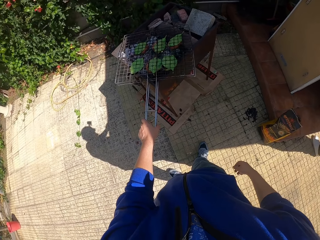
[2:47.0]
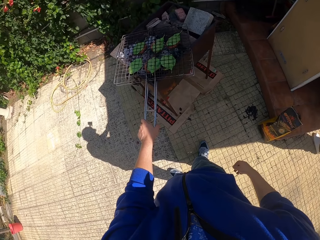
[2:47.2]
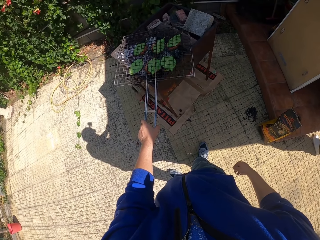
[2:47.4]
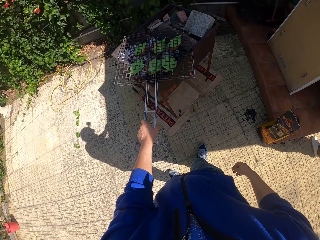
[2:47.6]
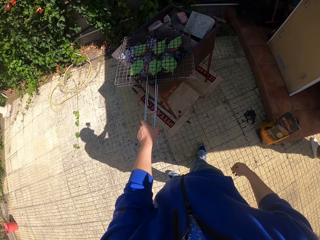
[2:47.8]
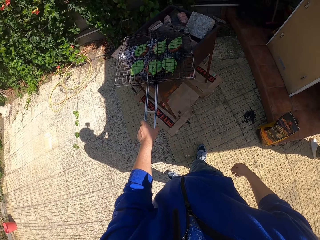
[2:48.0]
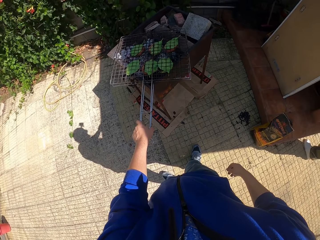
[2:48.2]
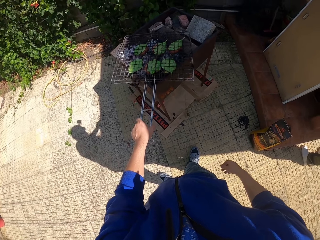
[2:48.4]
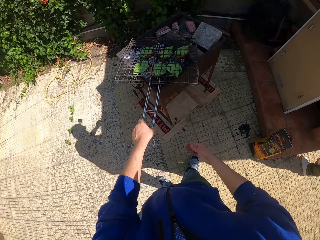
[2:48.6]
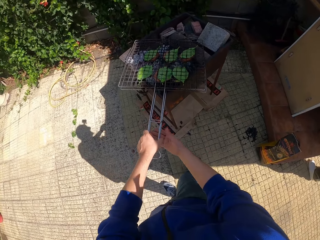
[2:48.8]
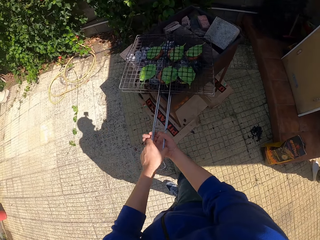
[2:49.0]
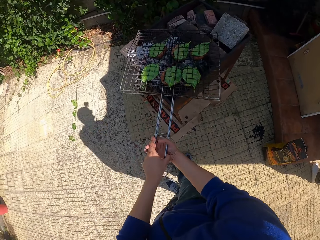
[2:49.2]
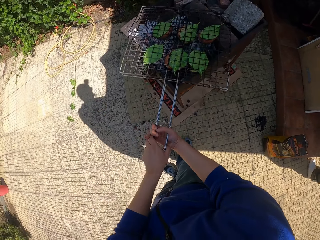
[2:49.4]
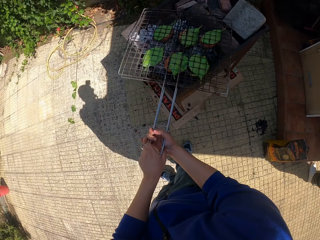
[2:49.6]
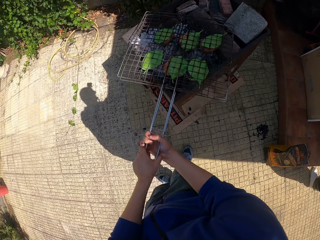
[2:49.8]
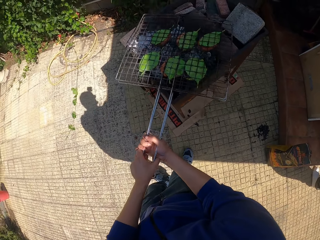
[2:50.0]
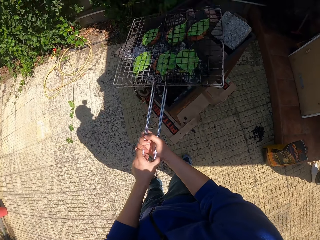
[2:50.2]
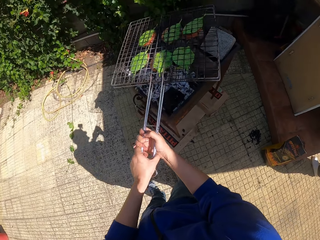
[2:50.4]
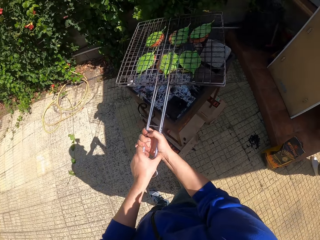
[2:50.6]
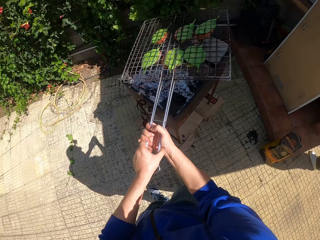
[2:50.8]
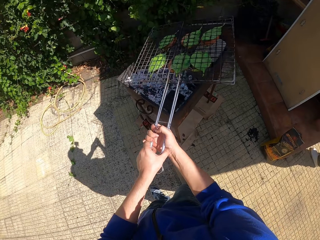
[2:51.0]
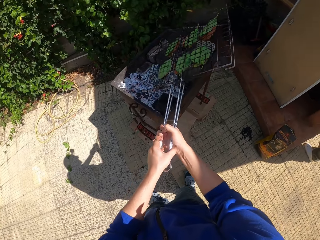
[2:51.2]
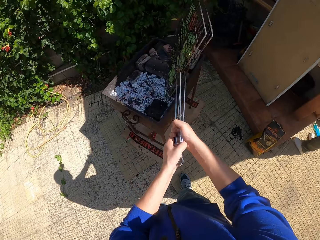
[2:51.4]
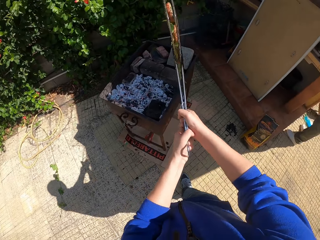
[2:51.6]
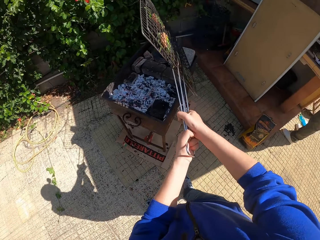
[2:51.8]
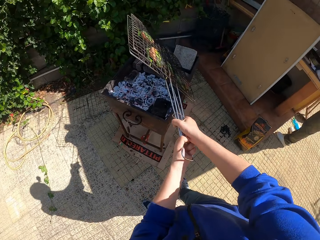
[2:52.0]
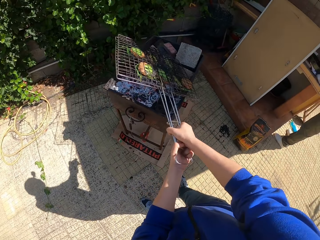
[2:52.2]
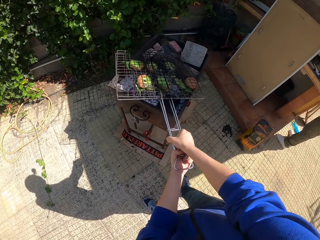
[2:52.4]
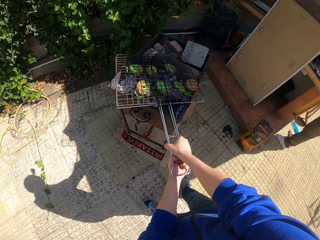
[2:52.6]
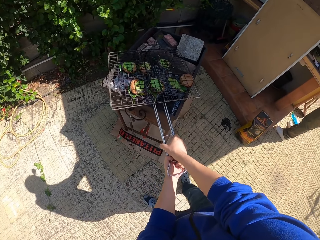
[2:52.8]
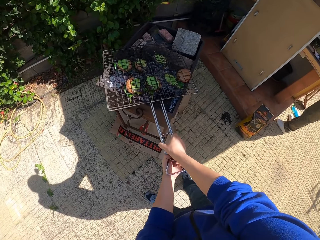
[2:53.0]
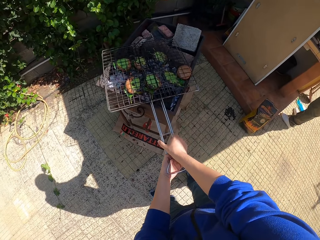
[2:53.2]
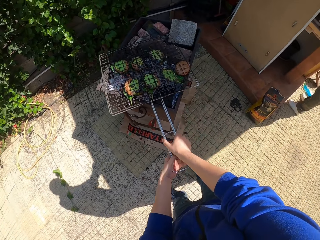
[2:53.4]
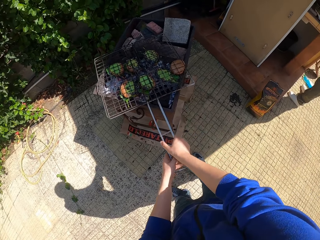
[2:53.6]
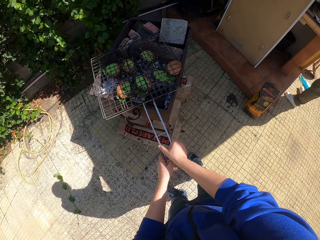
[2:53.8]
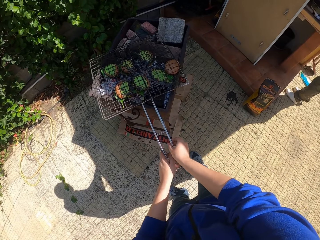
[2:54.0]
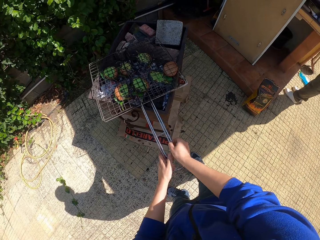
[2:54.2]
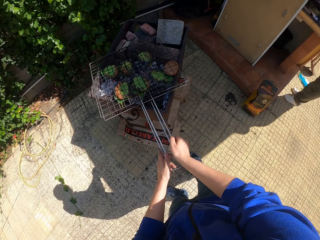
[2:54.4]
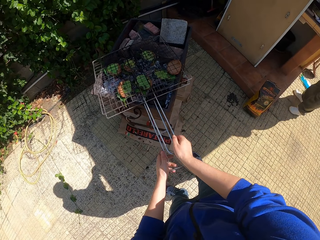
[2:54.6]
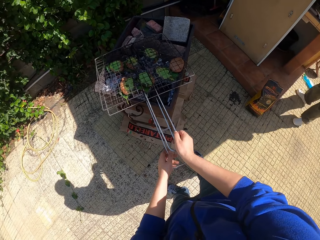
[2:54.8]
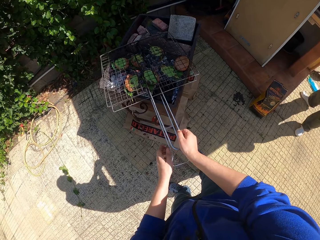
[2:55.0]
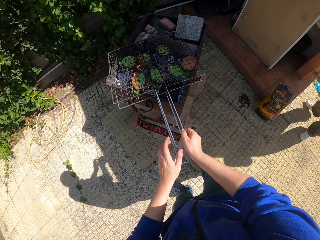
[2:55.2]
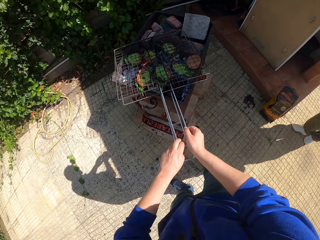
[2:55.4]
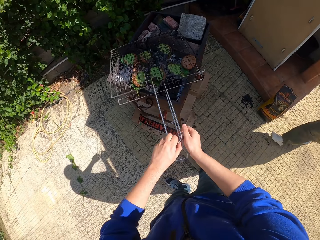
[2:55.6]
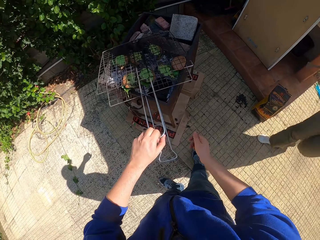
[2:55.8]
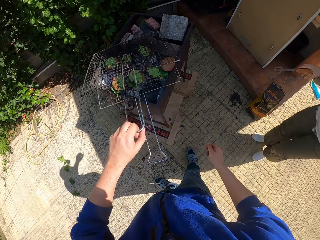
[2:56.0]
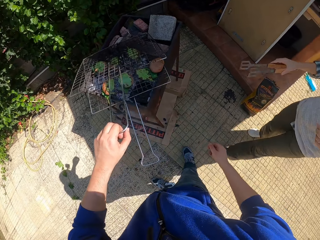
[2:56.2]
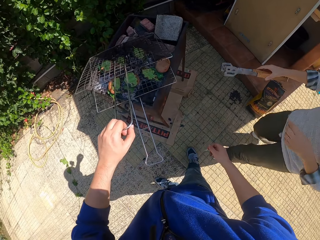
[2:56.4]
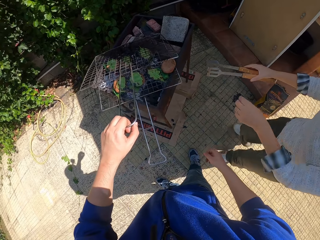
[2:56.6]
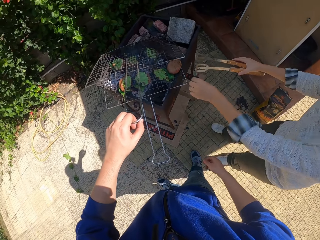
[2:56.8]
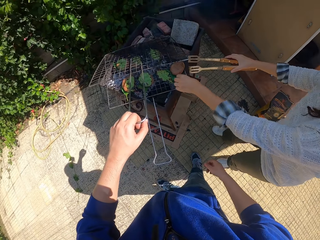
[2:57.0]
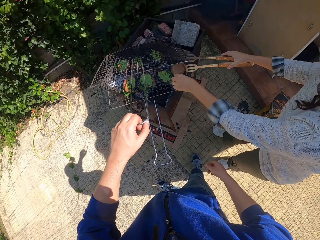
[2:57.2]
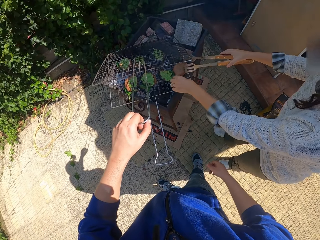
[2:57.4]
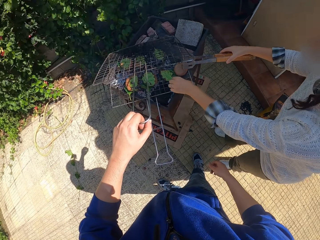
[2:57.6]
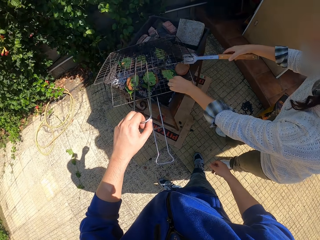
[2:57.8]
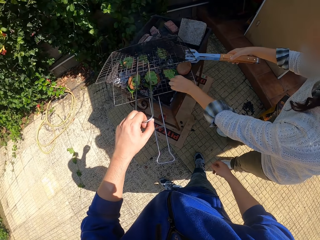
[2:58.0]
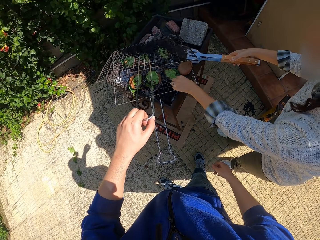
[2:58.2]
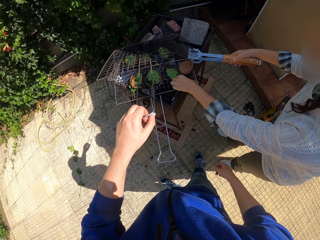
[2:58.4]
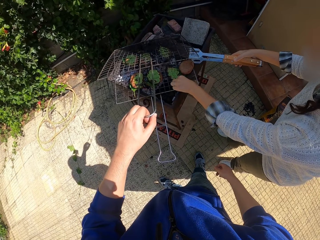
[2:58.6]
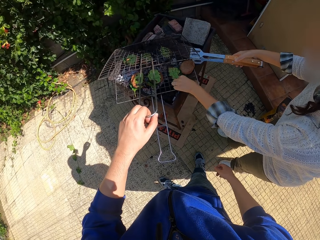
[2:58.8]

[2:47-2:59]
The camera wearer lifts the grill mesh upwards with his left hand. He holds the grill mesh with both hands. He lifts the grill mesh upwards with both hands. He flips the grill mesh upside down with both hands. He drops the grill mesh on the grill pot. He opens the grill mesh with his left hand. The woman holds a tong with her right hand, moves around, and picks a leaf from the grill mesh with her left hand.

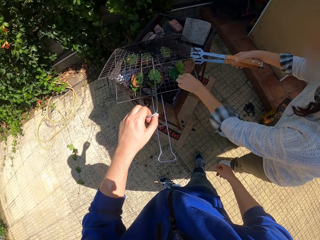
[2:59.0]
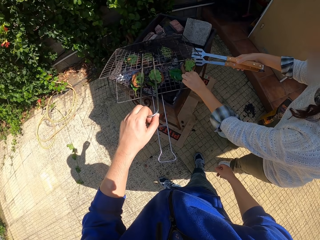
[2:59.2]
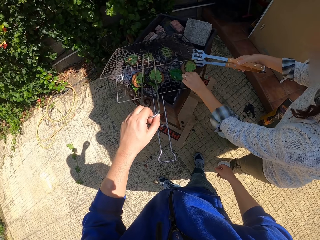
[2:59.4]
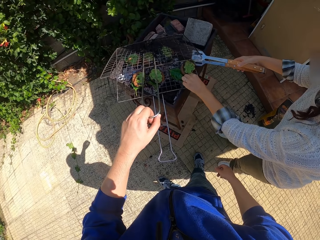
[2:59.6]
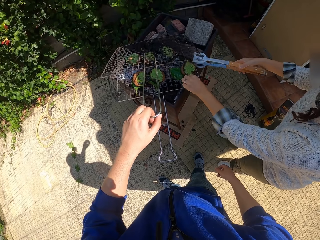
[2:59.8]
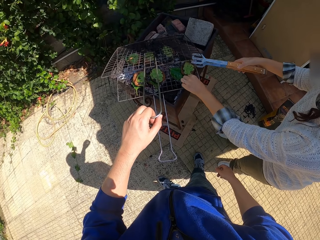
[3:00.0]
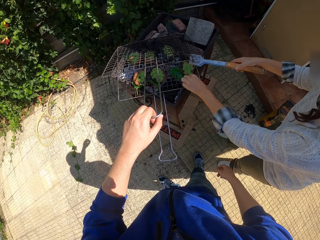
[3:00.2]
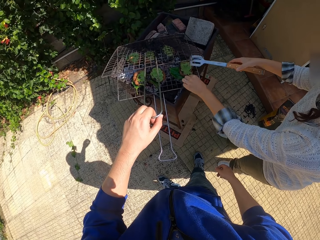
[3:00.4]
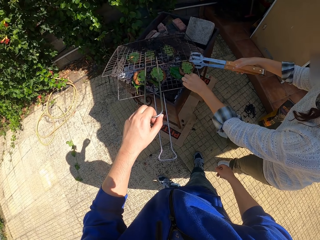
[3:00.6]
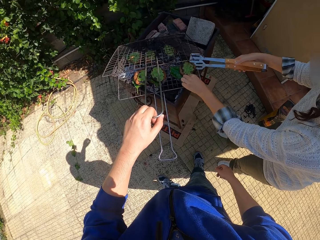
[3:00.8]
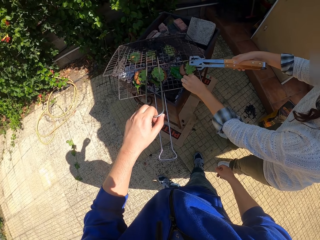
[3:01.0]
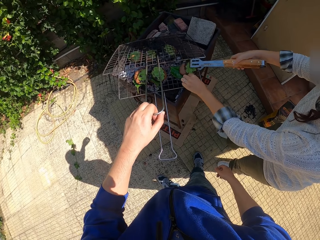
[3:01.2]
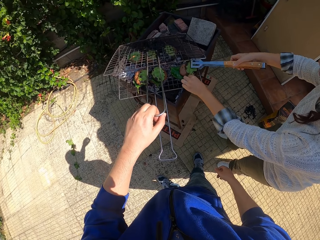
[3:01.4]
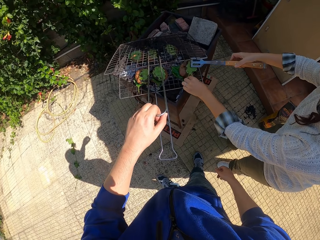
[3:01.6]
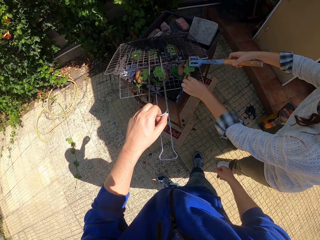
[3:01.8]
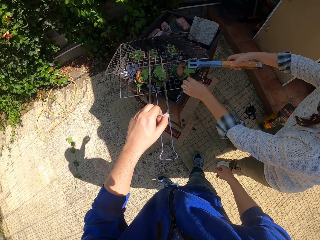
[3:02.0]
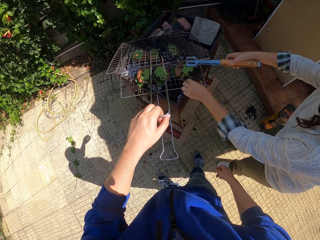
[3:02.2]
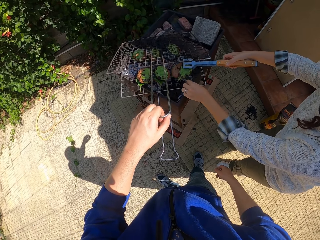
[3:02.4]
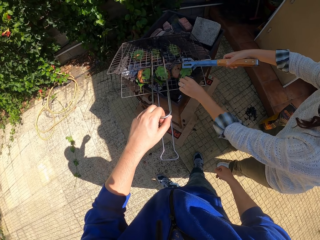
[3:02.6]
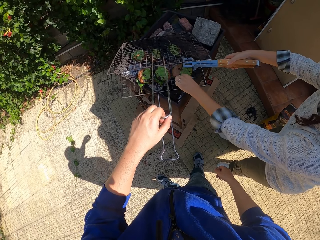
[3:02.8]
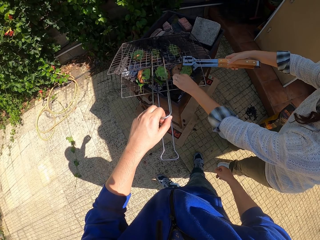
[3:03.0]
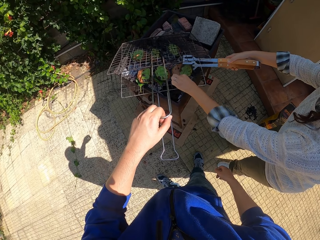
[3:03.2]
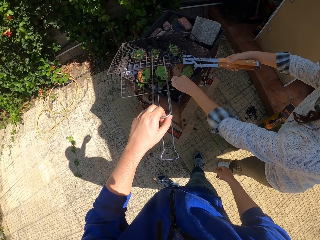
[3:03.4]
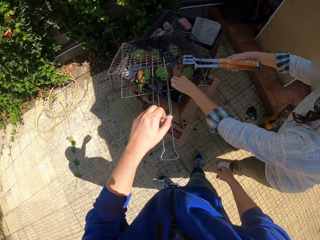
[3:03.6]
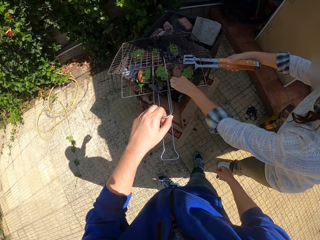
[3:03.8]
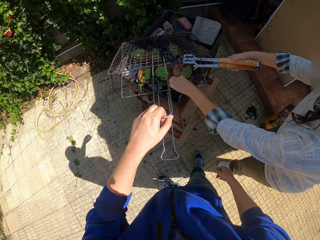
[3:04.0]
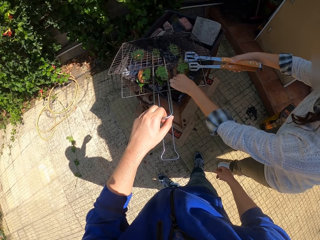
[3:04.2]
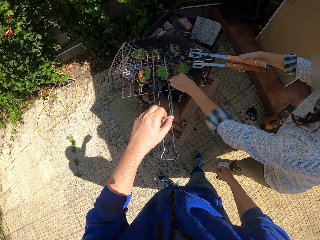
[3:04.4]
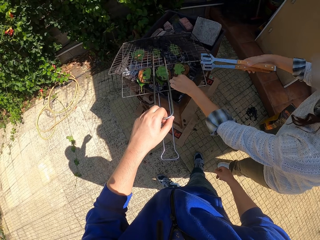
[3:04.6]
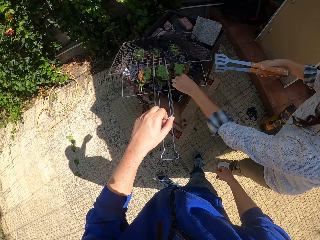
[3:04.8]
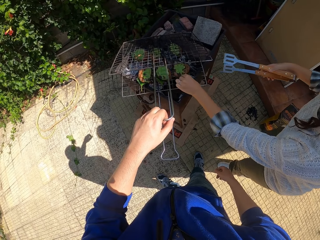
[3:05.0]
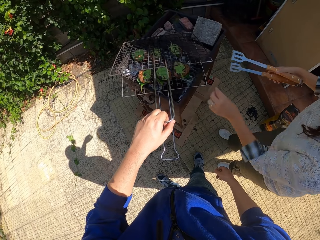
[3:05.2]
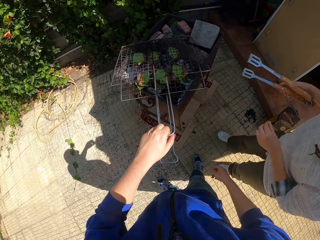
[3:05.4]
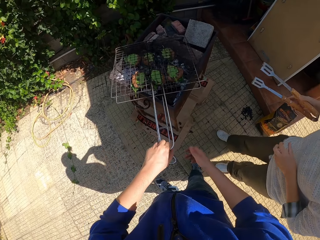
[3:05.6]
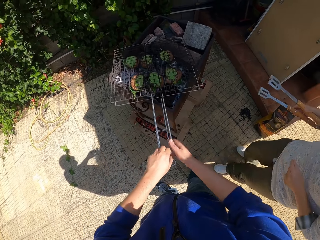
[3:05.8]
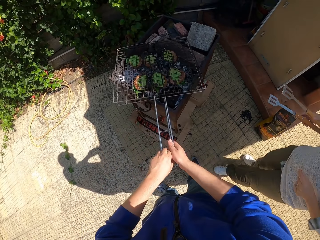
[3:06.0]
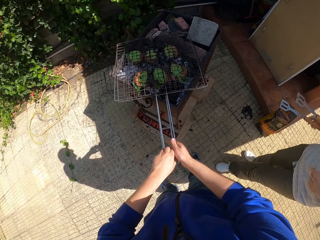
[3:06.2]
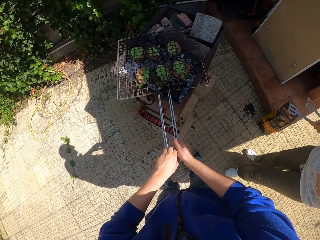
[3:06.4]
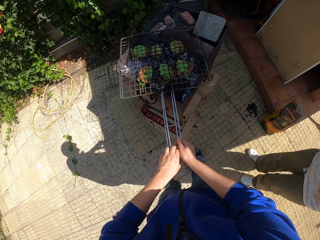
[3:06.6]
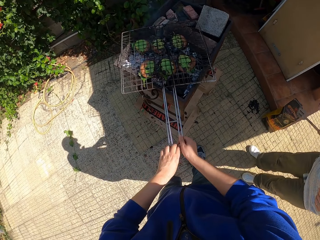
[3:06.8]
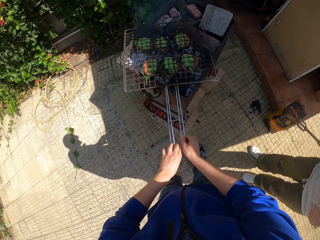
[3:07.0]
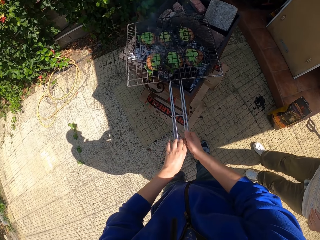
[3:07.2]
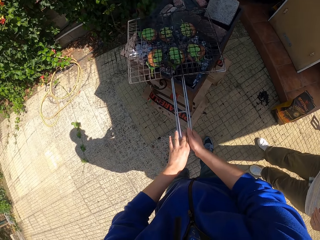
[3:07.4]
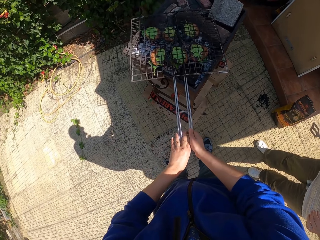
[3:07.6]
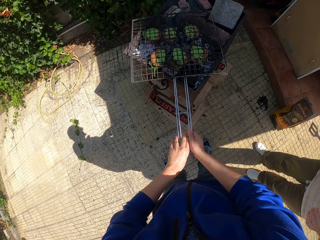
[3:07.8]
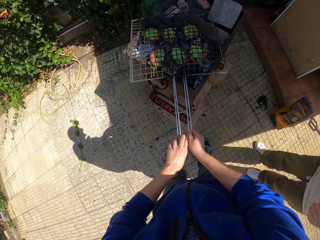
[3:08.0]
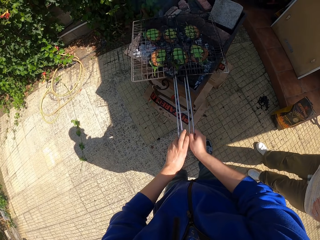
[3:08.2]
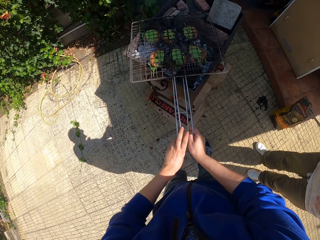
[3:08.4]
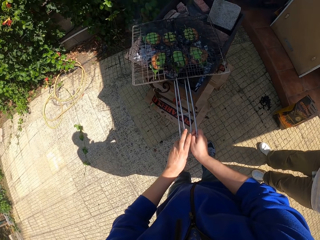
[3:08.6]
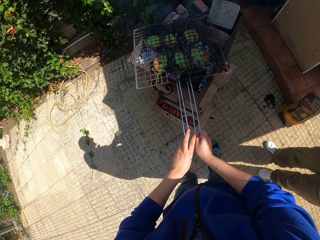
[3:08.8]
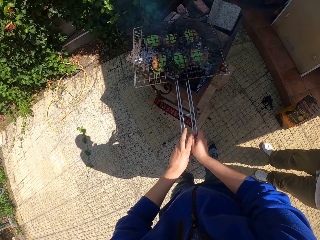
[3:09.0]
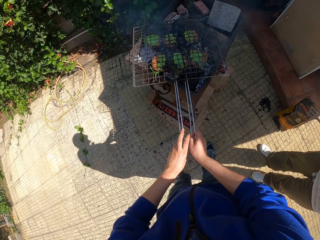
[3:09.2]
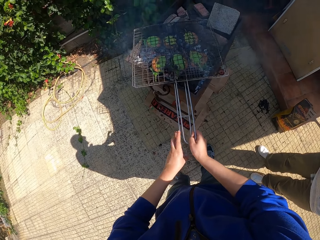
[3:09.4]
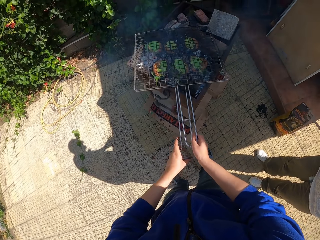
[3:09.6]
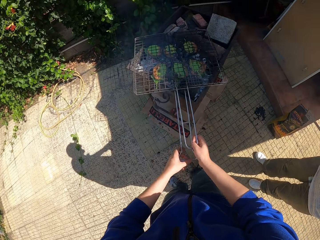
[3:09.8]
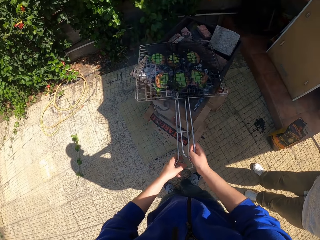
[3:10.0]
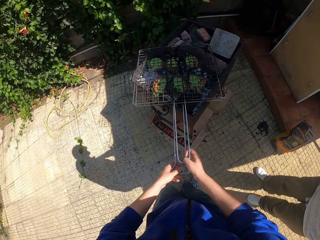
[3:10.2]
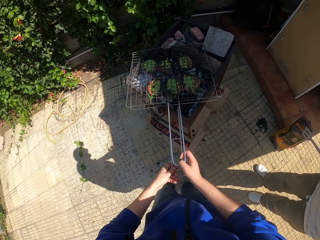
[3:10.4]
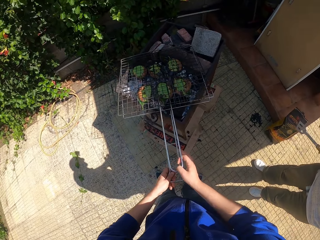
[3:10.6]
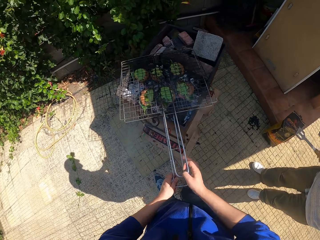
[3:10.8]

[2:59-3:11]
The woman places the leaf on the patty with her left hand and moves the leaf and patty with the tong. The woman places the leaf on the patty with her left hand. The camera wearer covers the grill mesh with his left hand. He holds the grill mesh with both hands. The woman moves backwards.
